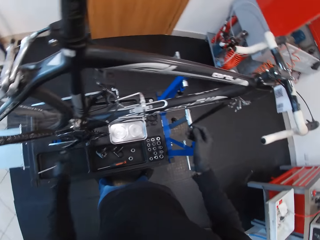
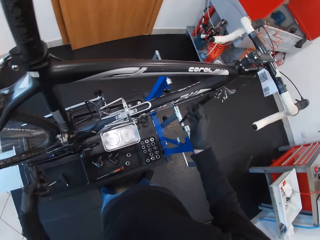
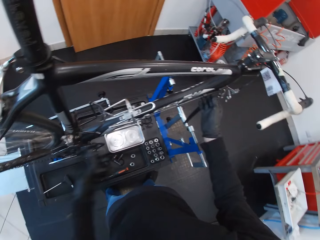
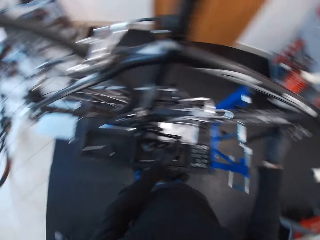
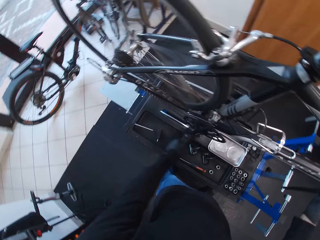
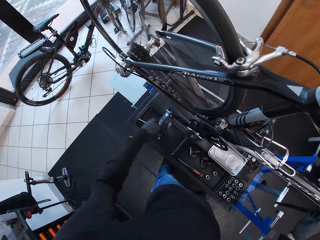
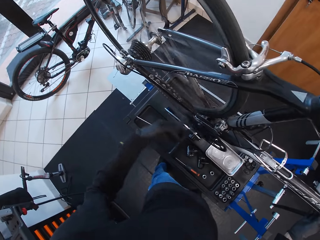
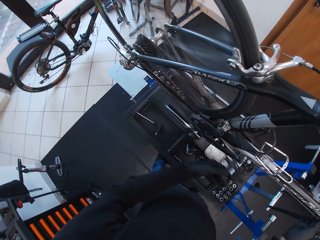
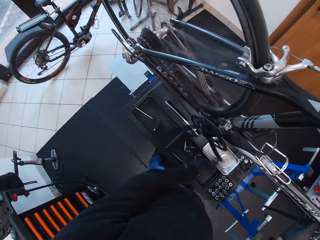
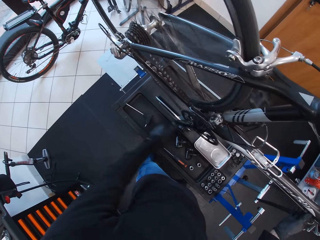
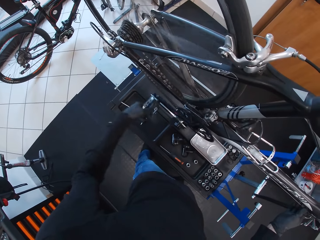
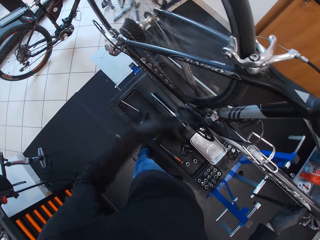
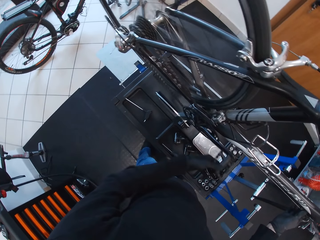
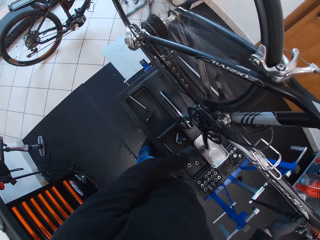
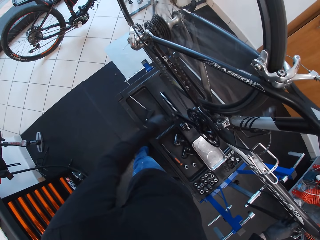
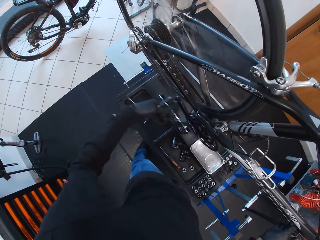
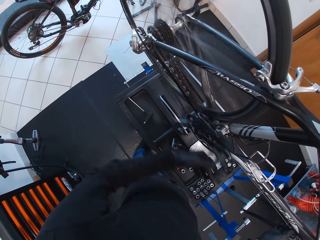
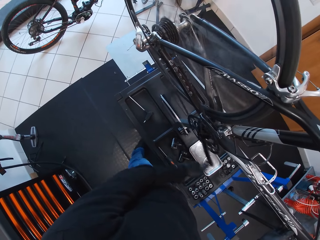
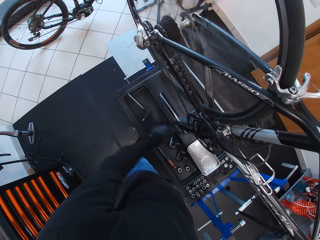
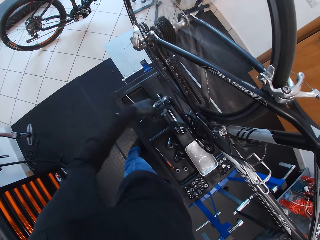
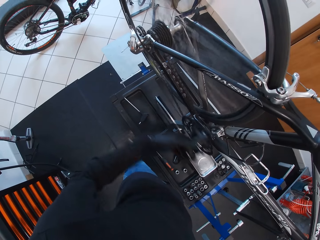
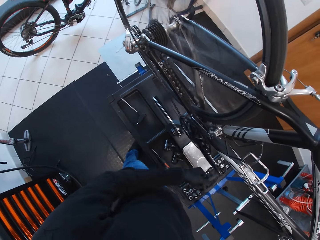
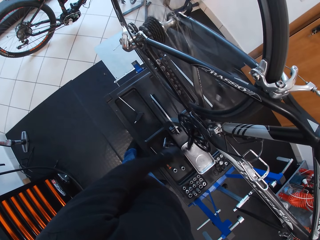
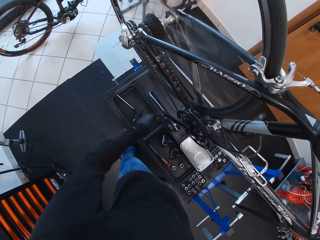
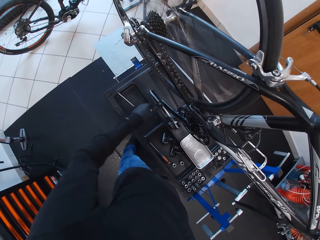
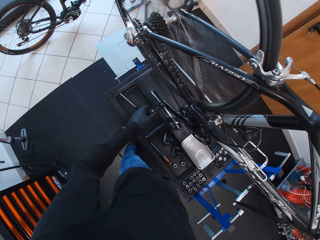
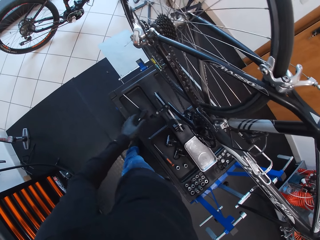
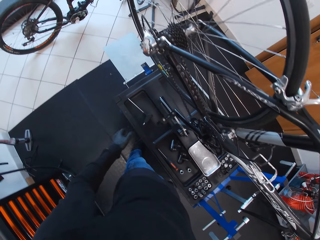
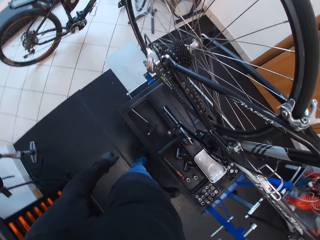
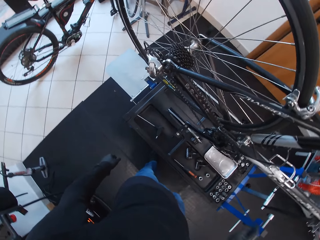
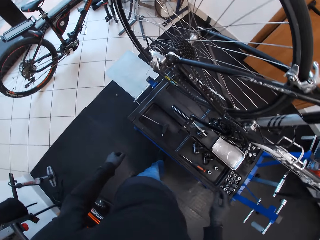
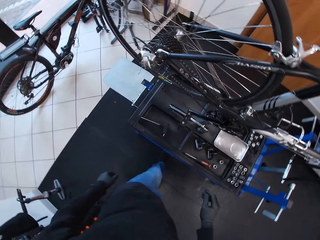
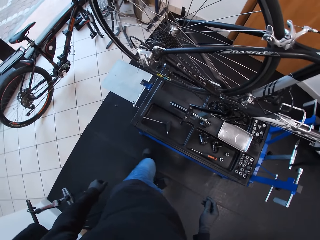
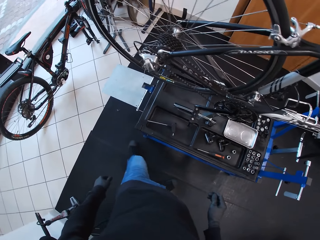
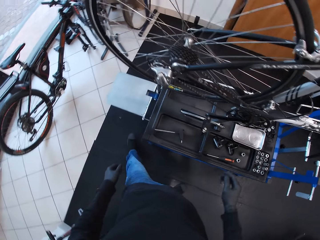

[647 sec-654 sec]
The camera wearer looks around. They touch the down tube with the right hand. They look around. They rotate the pedal with the left hand. They brake the rotating bicycle wheel. They move around.

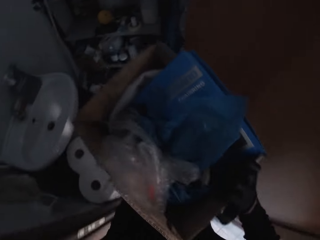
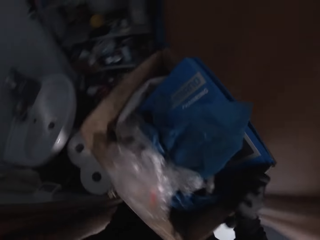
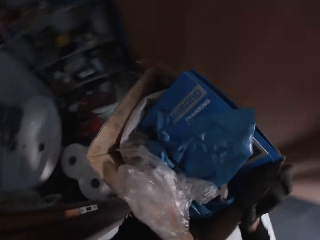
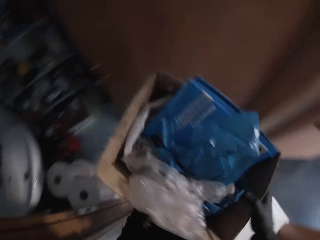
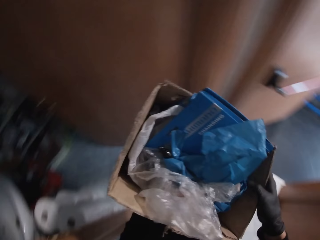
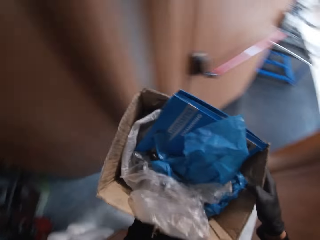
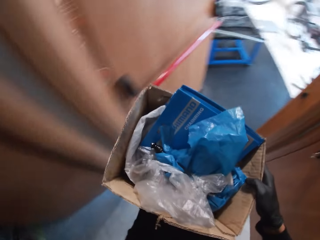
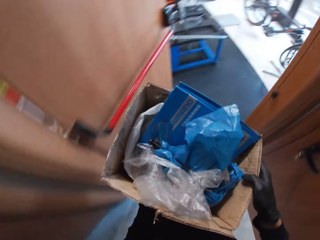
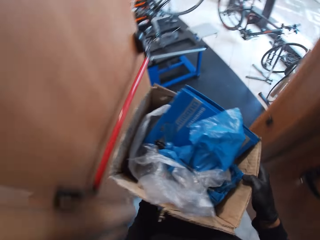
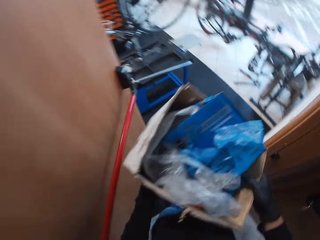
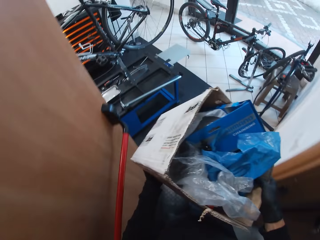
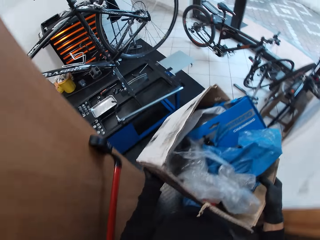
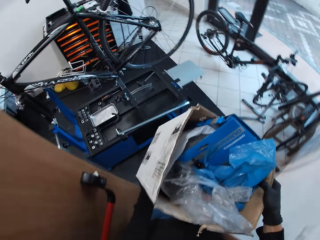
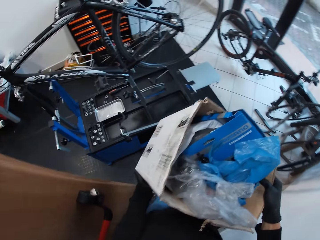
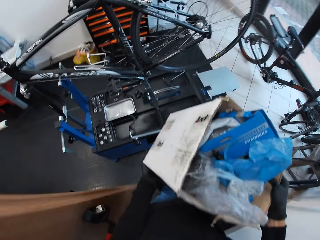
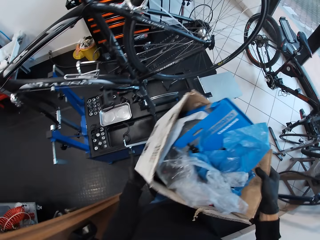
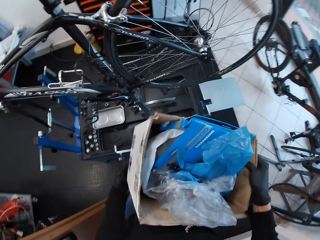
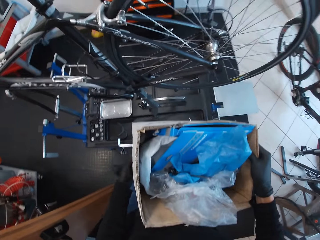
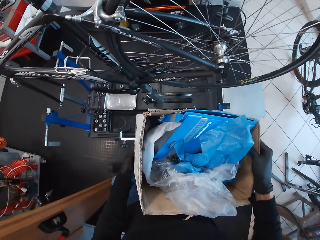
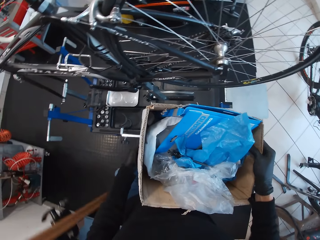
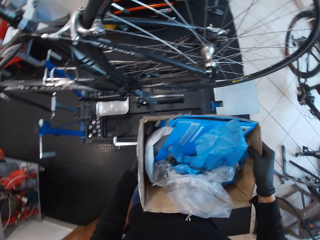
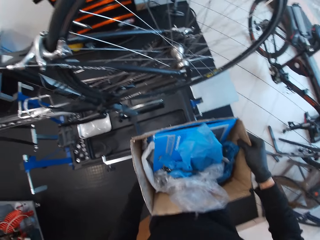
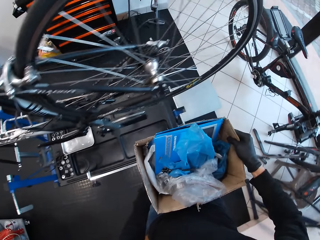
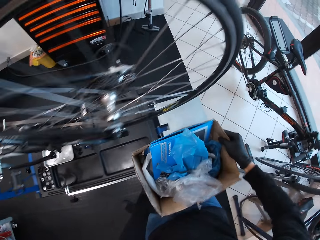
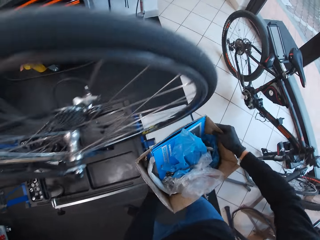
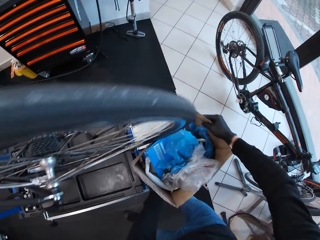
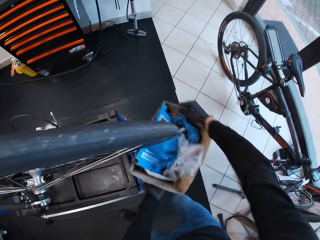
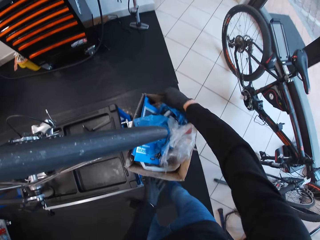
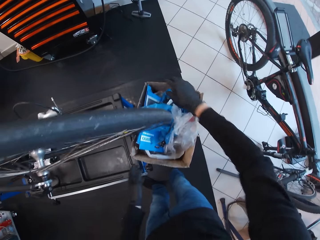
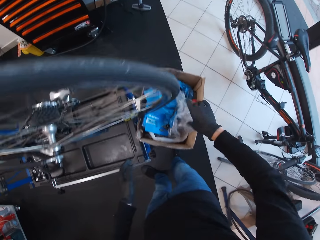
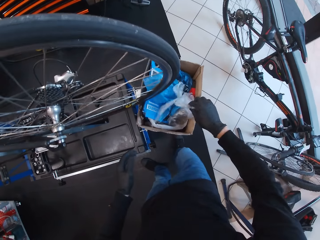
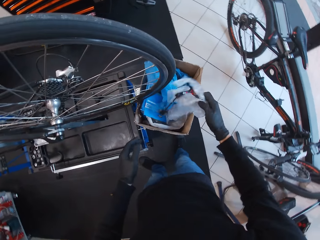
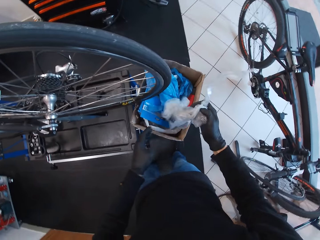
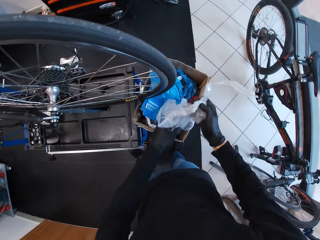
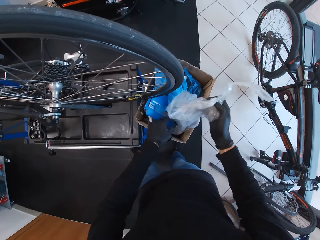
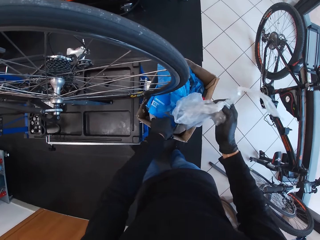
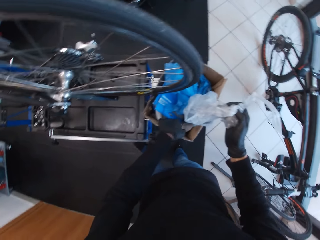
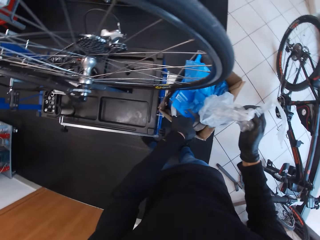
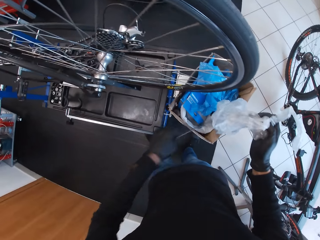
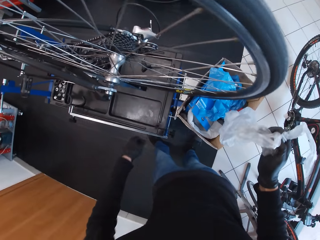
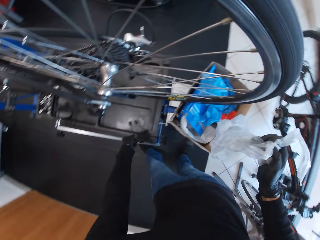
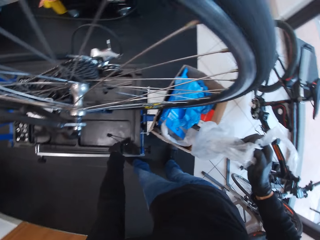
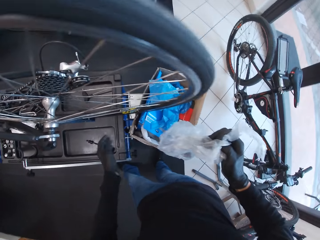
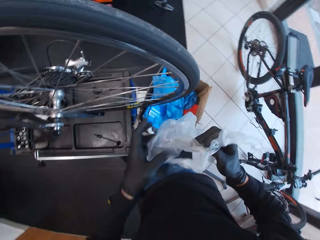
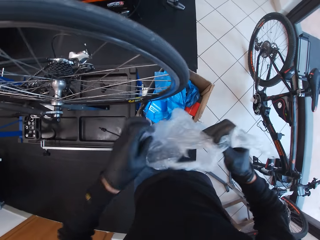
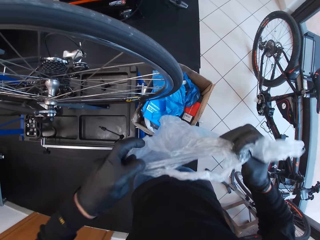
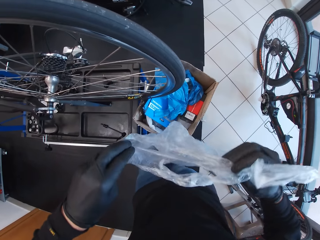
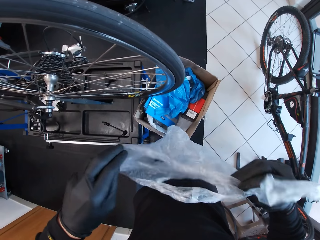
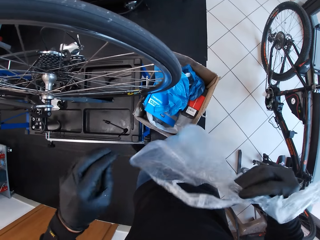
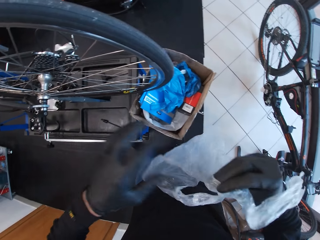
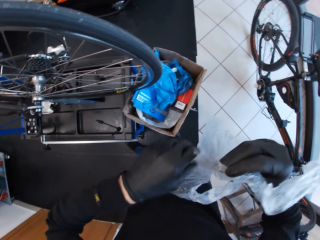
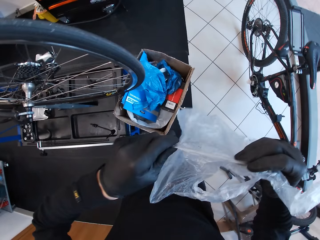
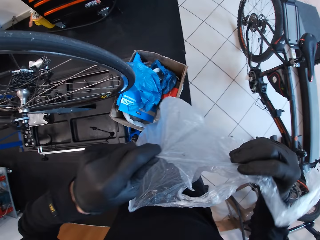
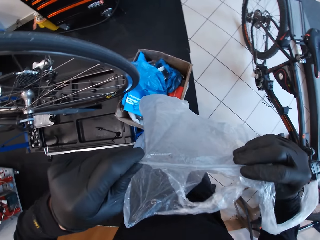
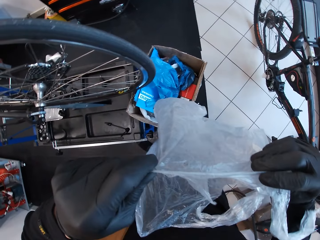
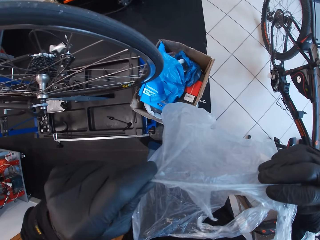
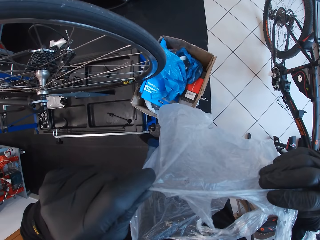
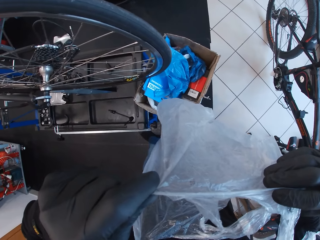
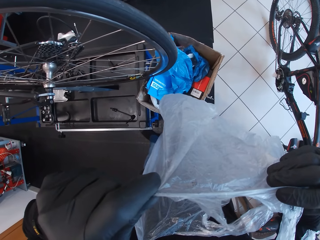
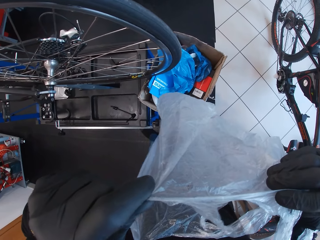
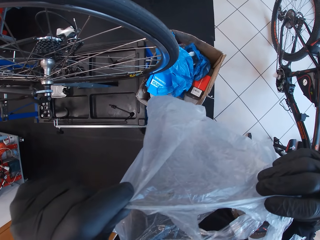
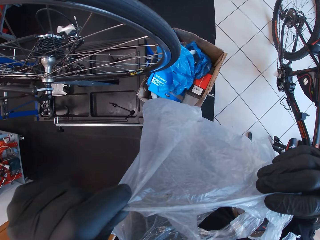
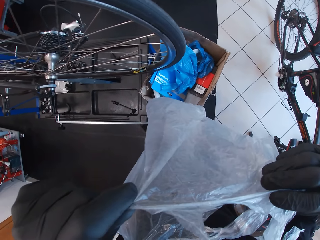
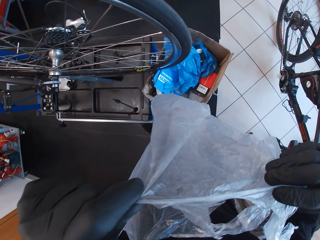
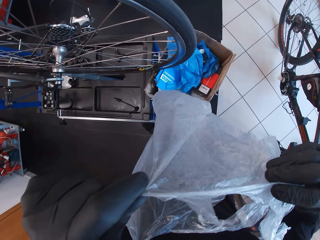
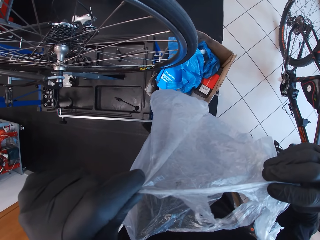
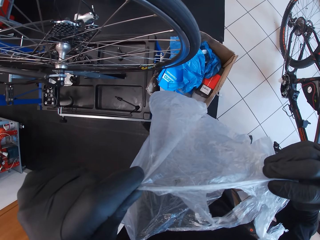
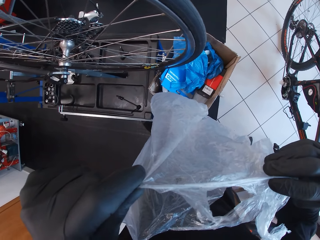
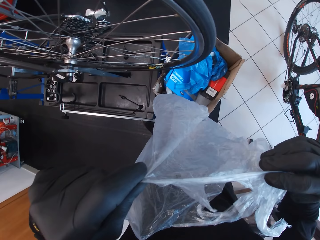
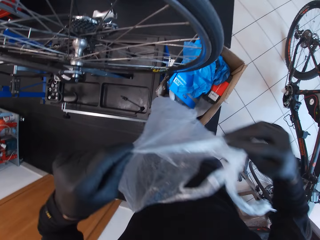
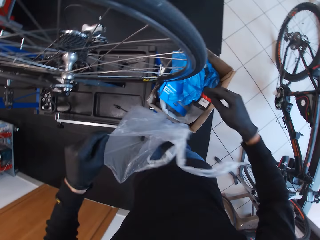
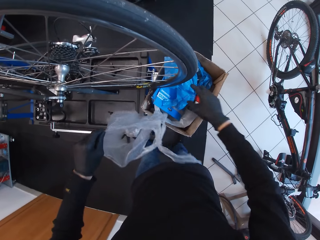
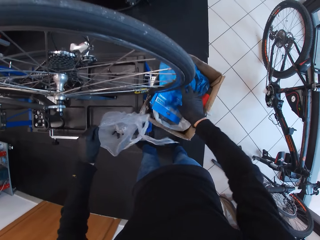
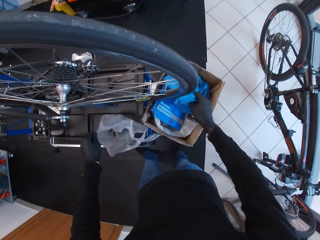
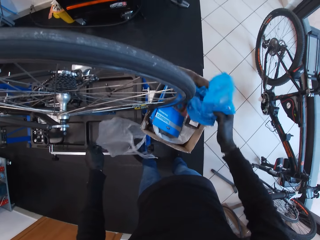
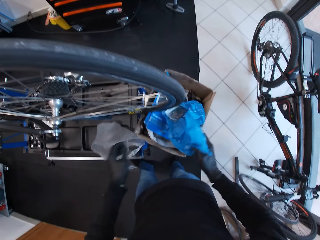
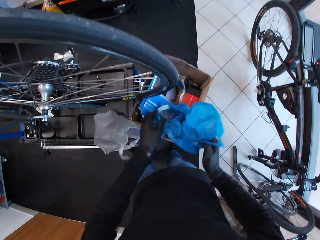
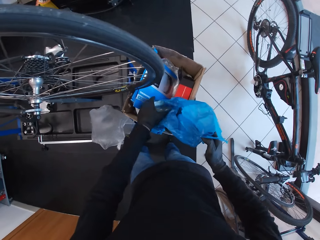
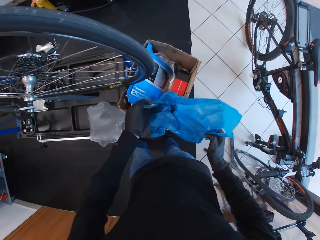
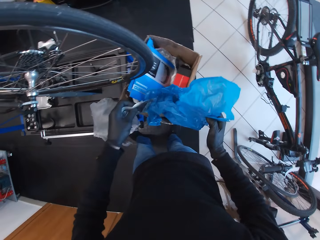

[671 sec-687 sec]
The camera wearer walks around. They close the door with the left hand. They drop a box on the floor. They pick up polythene or nylon paper with the right hand. They pick up a bolt with the left hand. They put down something. They adjust the polythene paper with both hands. They open the nylon paper. They drop the polythene bag with the left hand. They pick up the polythene bag with the right hand.
